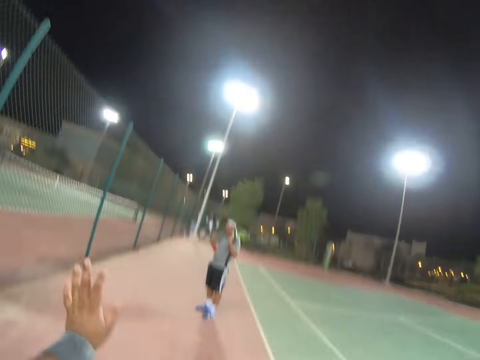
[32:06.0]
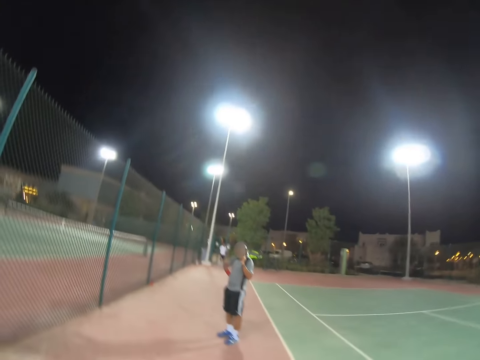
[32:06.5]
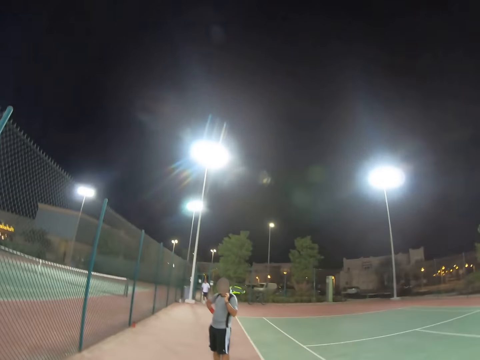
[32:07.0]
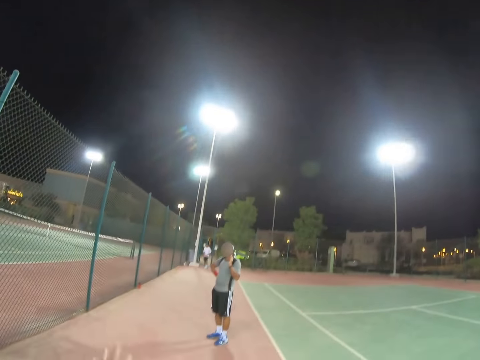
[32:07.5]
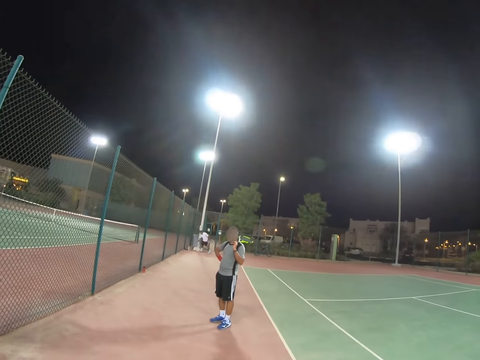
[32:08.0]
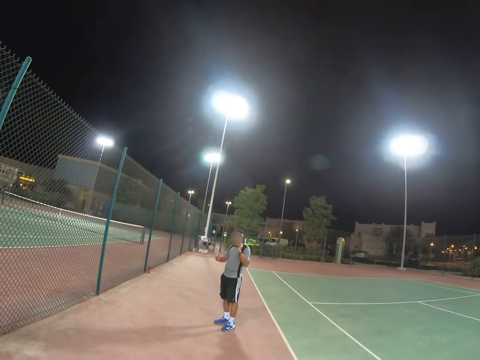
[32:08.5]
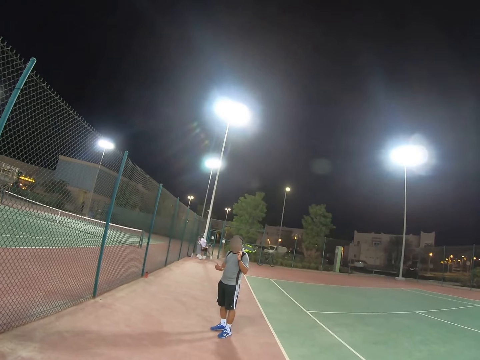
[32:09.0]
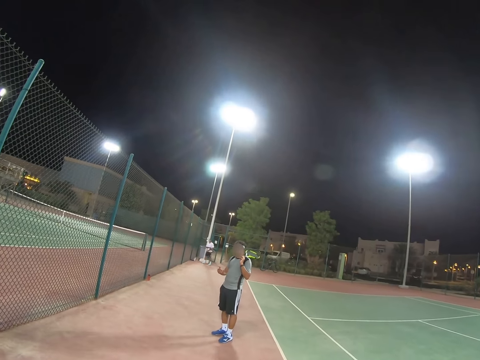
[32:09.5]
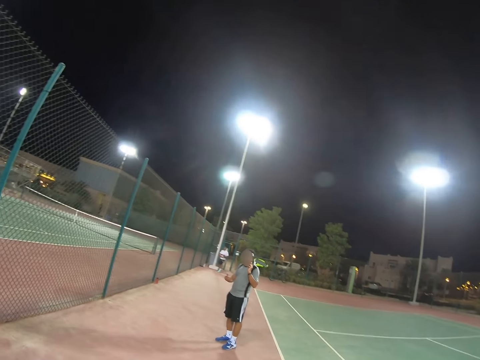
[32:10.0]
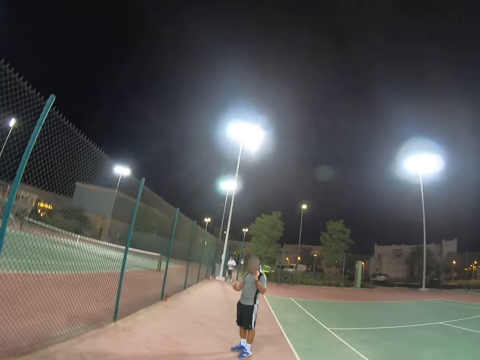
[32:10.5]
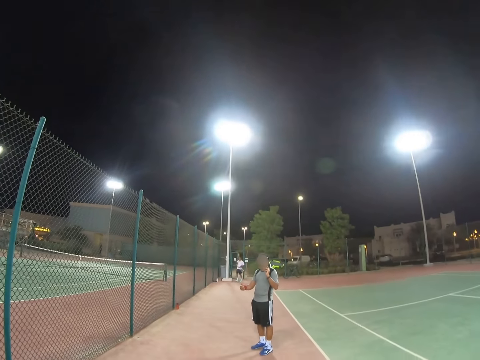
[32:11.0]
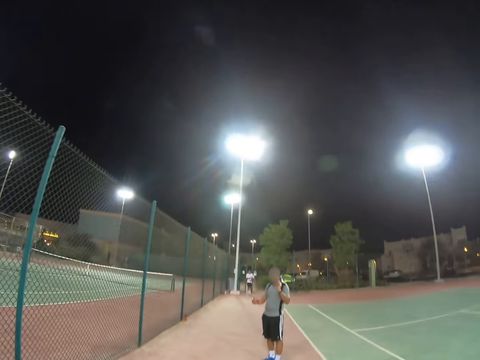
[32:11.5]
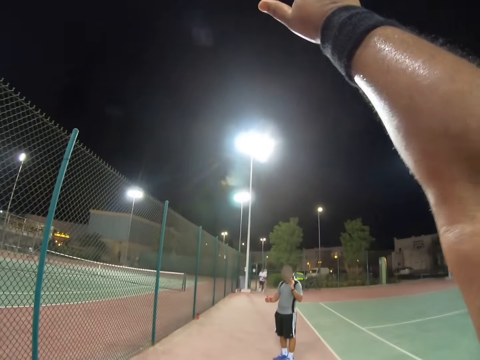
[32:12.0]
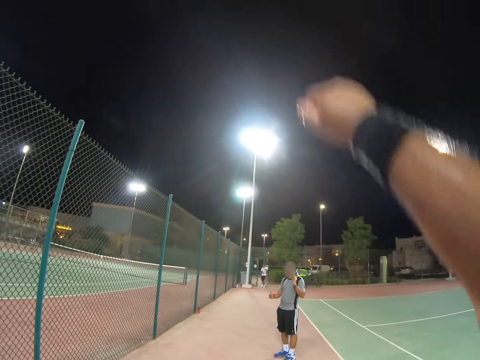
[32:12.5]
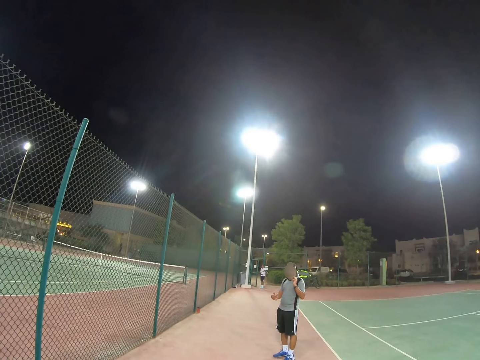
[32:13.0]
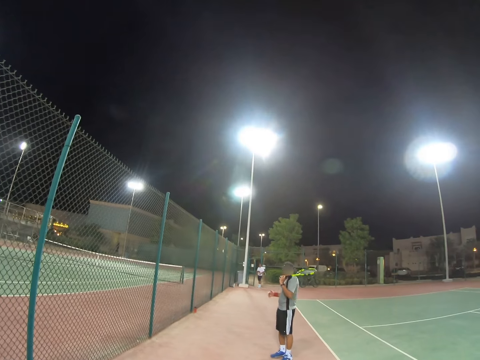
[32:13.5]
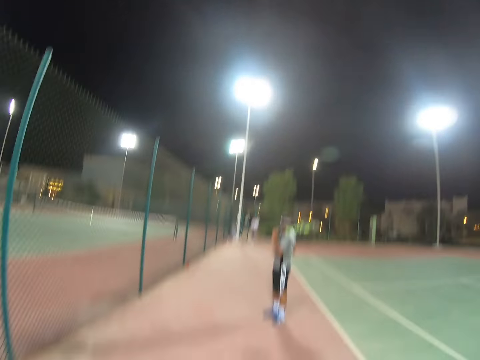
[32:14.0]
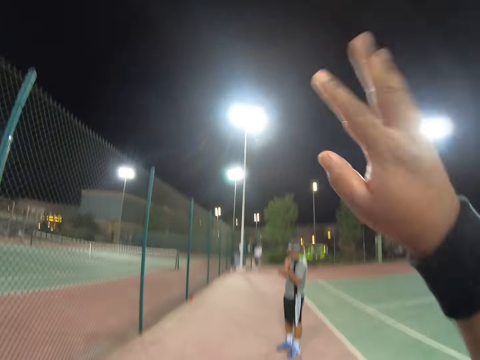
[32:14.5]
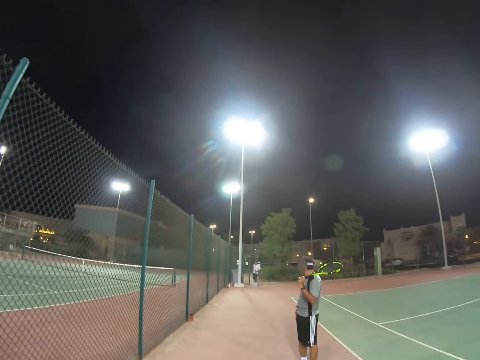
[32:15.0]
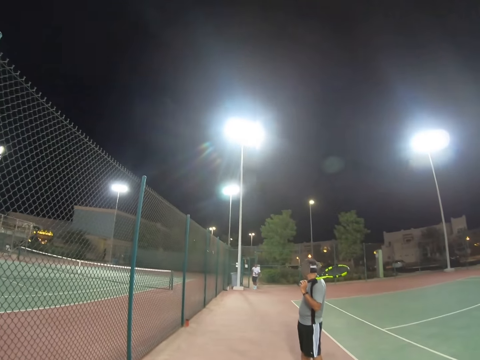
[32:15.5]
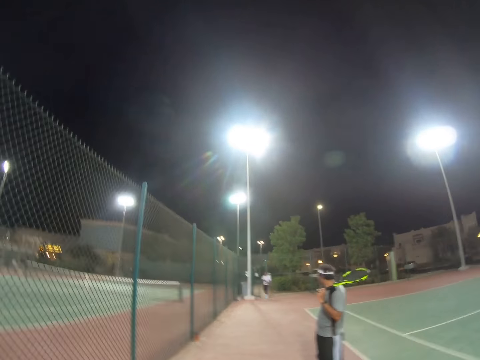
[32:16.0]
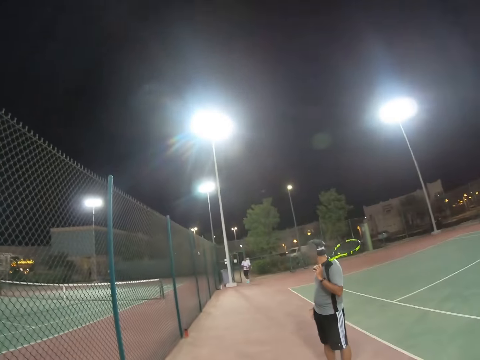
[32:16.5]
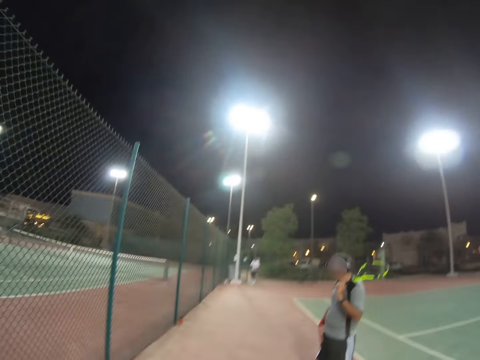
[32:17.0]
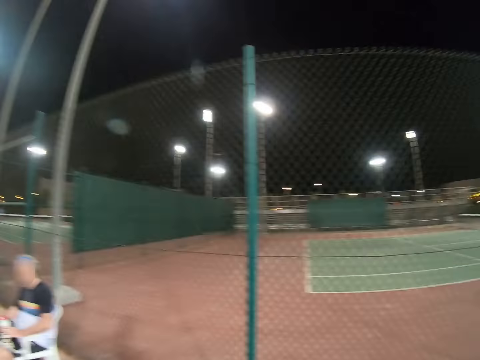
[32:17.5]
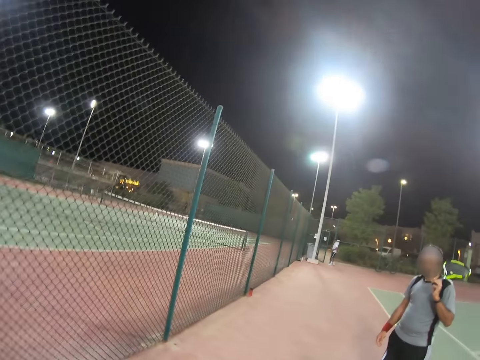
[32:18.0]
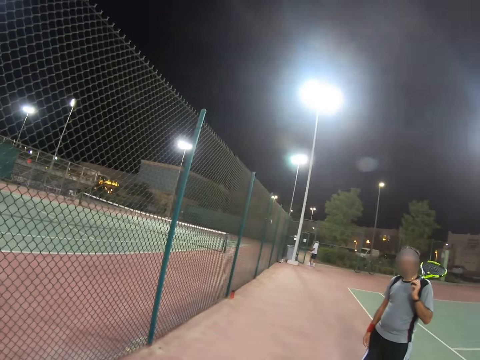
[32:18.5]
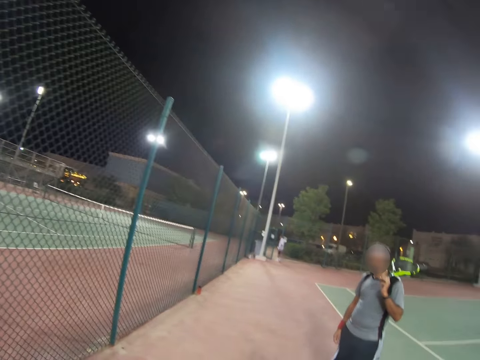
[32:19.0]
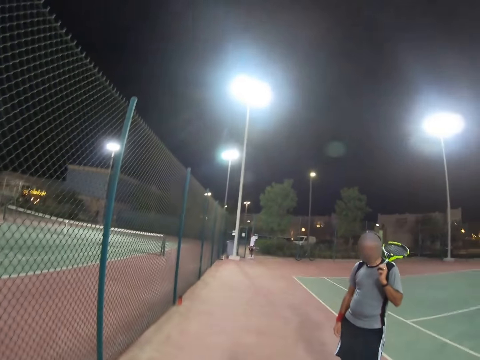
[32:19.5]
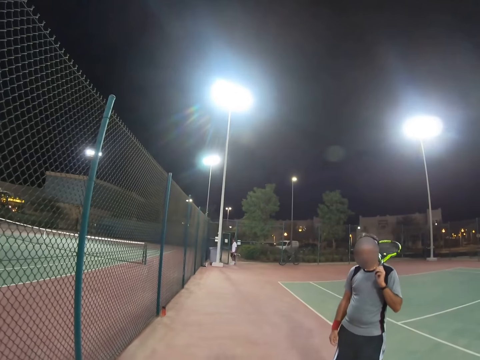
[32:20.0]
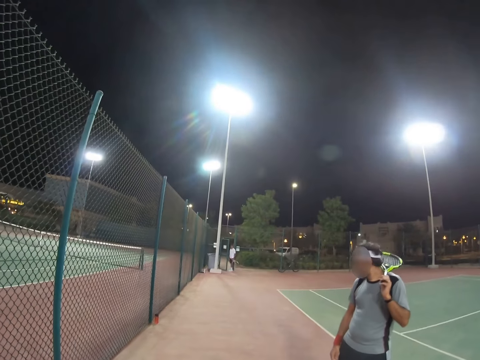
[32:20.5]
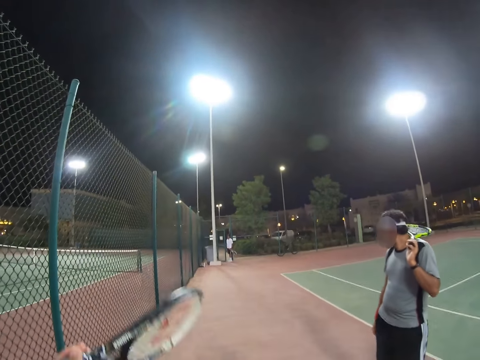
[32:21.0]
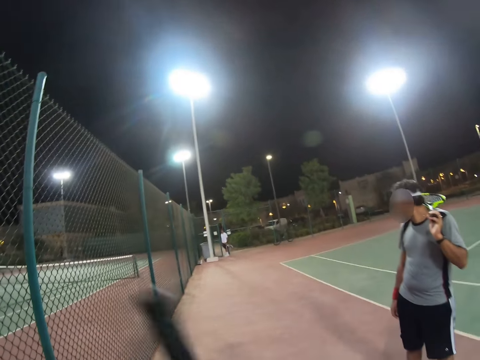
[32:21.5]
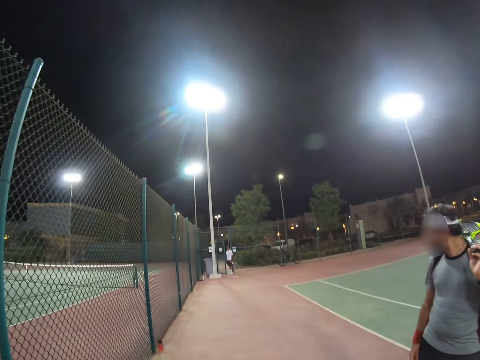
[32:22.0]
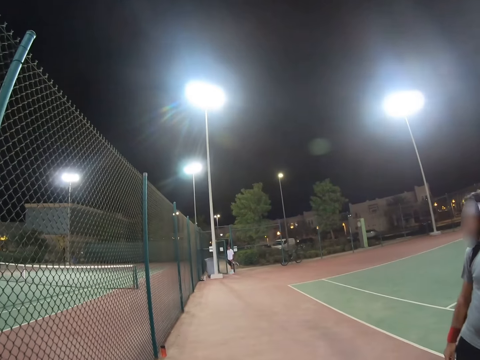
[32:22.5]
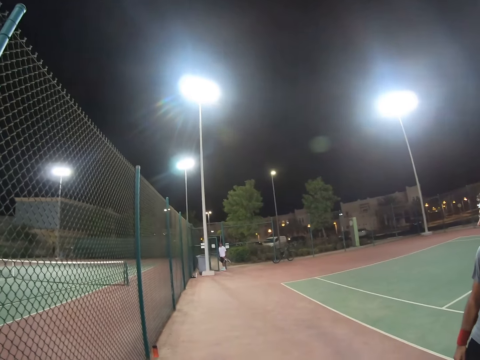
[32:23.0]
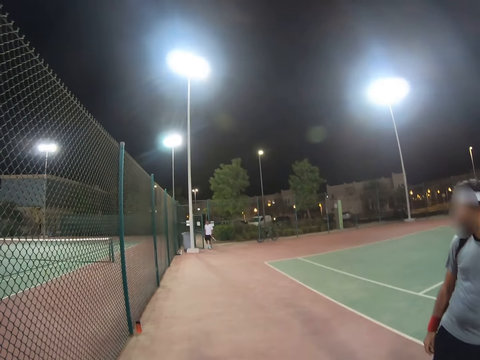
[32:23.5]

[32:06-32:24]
The camera wearer shows his hands. A man walks. The man picks something from the ground. The camera wearer raises his hand for the man. The man looks back. The camera wearer raises his hand up. The man stands. The camera wearer moves. The man walks, stops, and looks back. The camera wearer raises his racket.

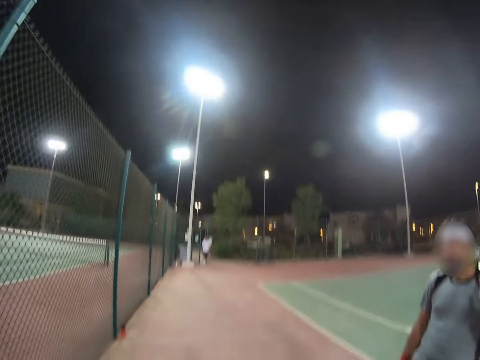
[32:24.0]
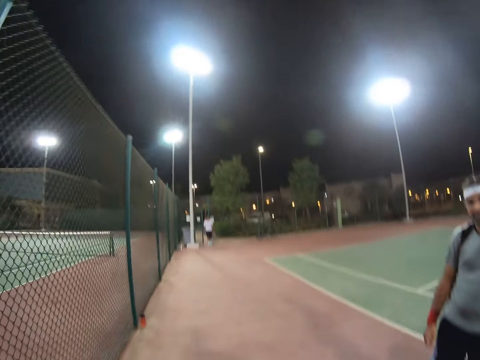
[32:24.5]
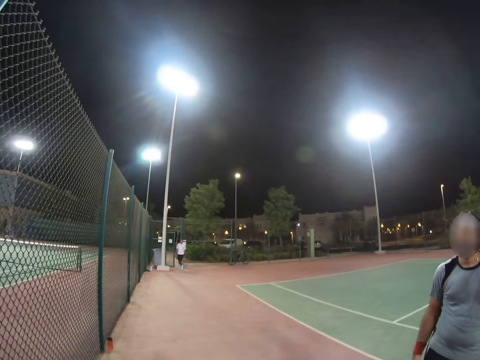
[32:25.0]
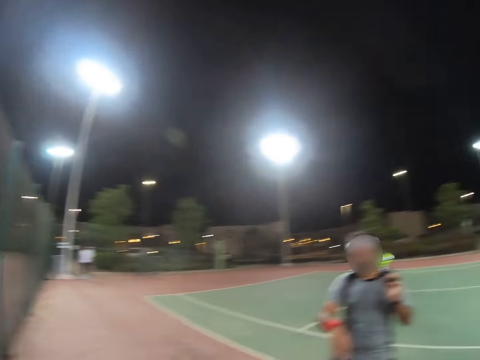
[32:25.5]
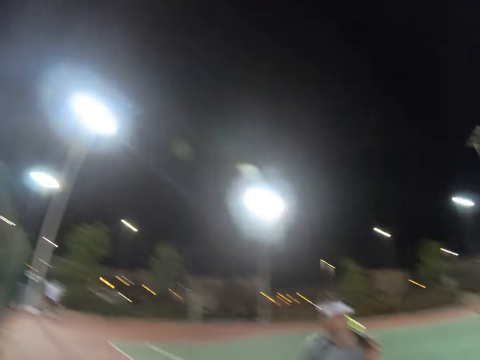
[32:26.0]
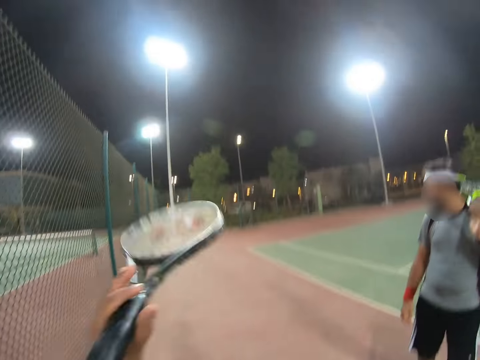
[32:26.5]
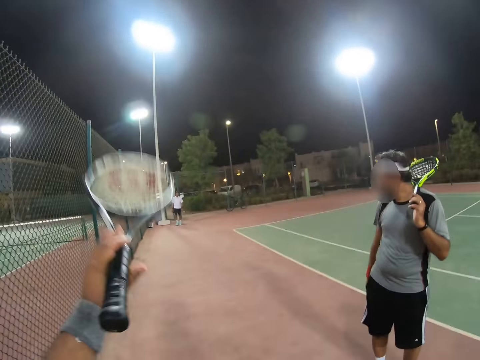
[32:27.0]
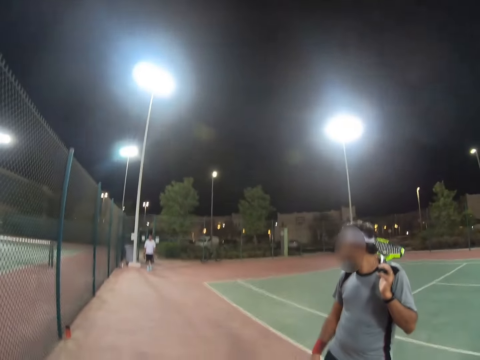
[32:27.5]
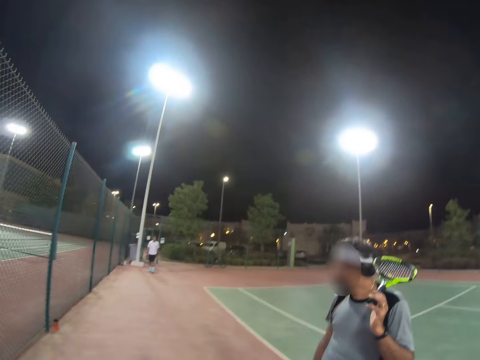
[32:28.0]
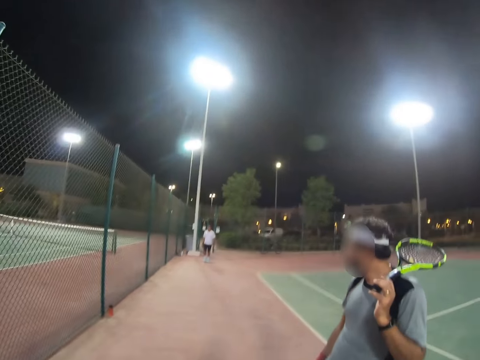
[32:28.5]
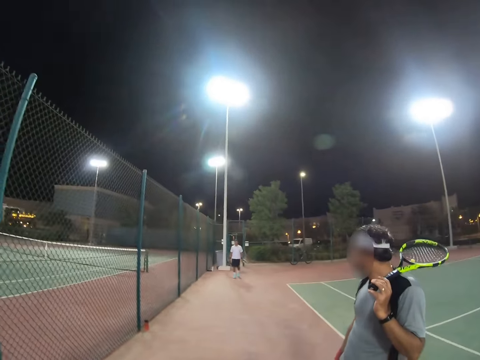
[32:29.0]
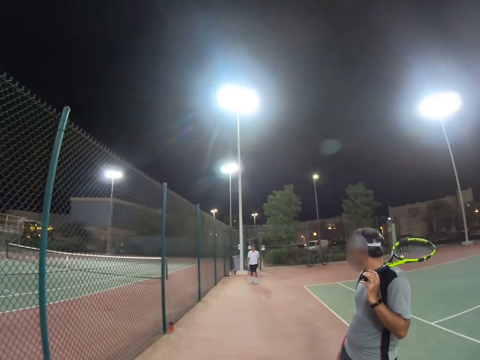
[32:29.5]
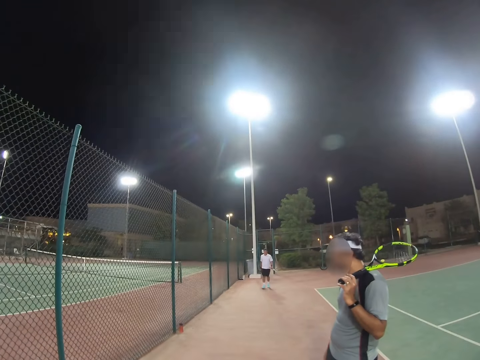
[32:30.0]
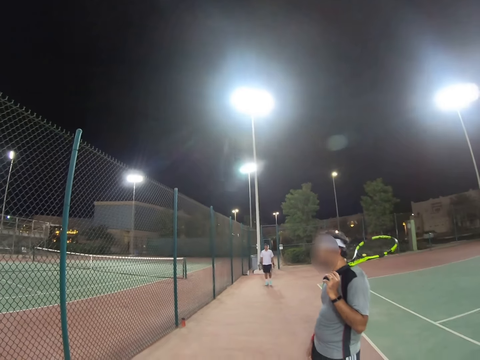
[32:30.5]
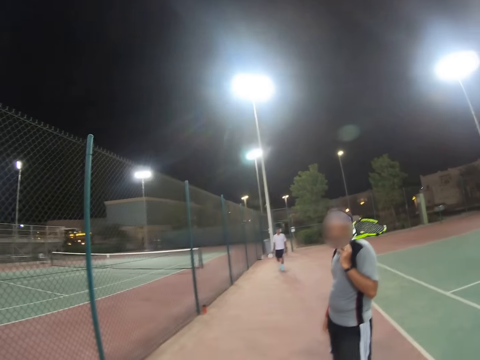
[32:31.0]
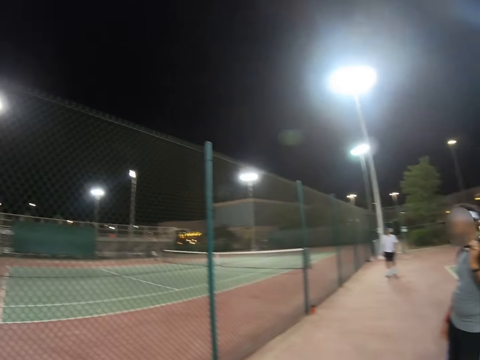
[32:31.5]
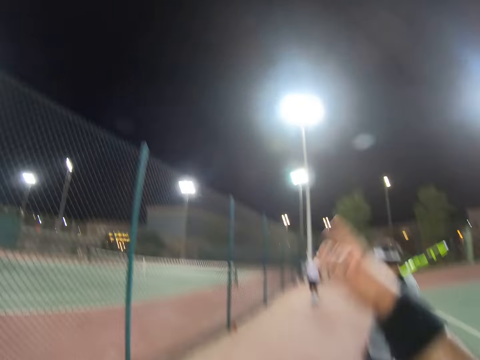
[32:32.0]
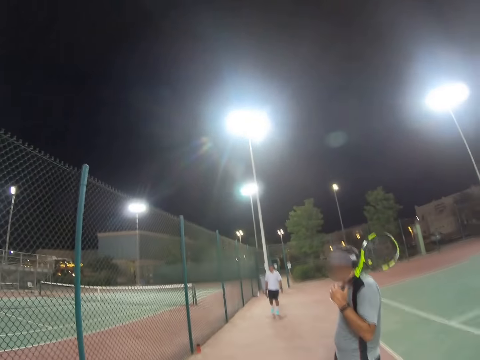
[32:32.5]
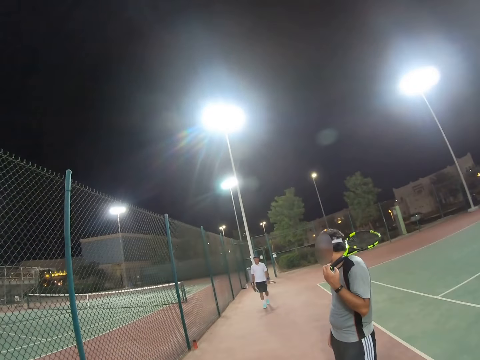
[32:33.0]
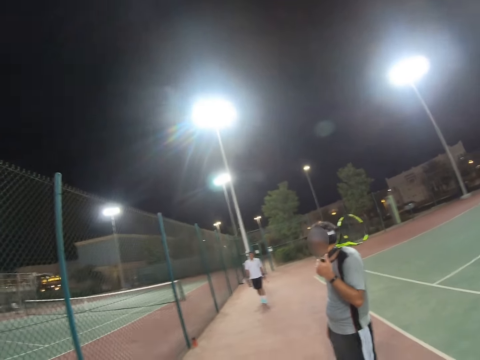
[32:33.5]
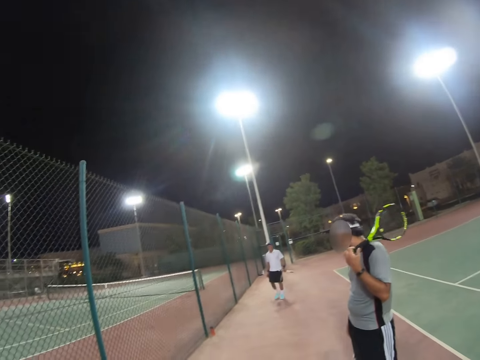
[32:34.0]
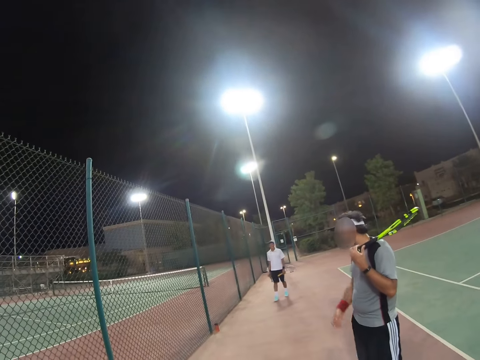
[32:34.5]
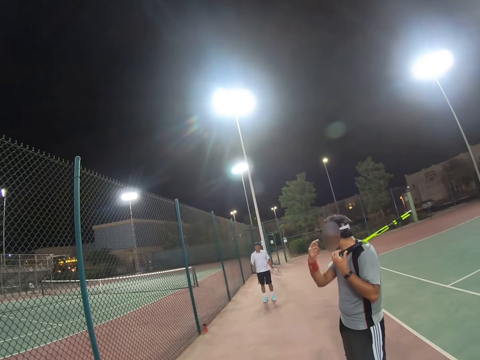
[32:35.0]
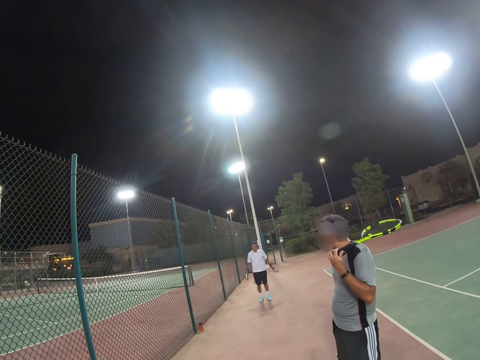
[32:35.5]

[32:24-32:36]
A man talks with the camera wearer. The man moves his hand. The camera wearer raises his racket. The man looks back. Another man walks towards the first man and the camera wearer. The camera wearer raises his hand. The first man puts the racket to the shoulder, rotates the racket on the shoulder, and folds hands. The other man stops.
